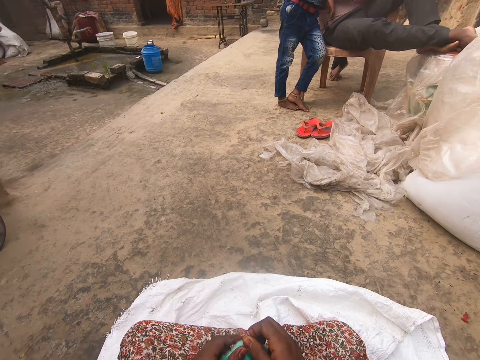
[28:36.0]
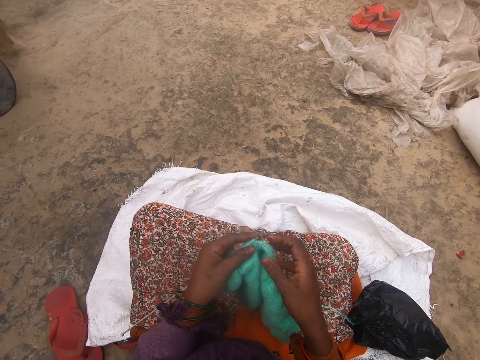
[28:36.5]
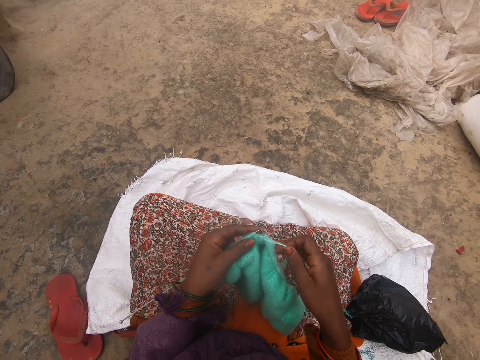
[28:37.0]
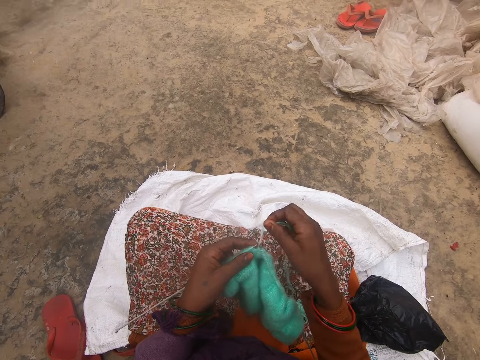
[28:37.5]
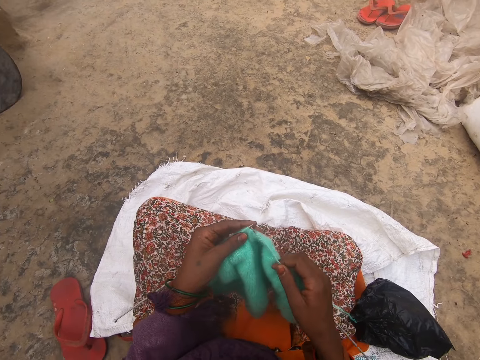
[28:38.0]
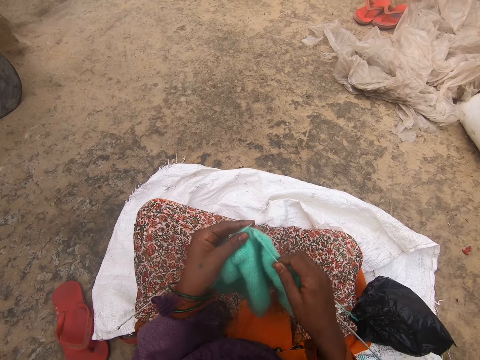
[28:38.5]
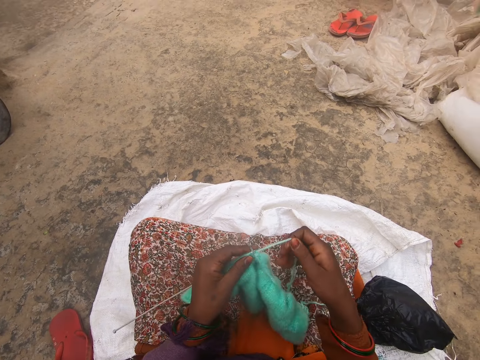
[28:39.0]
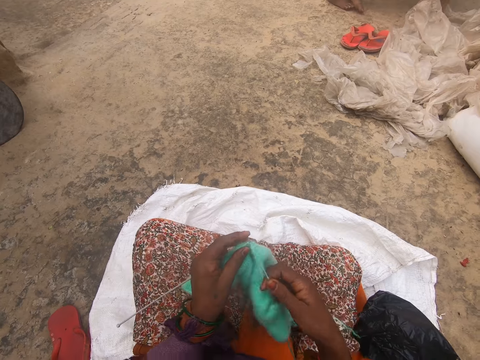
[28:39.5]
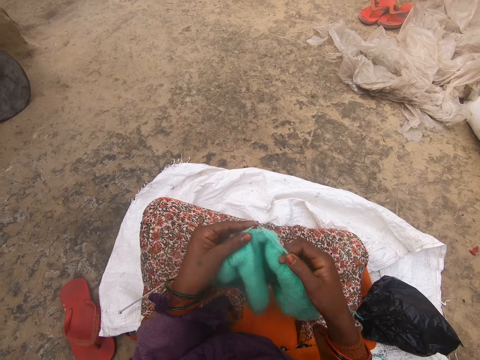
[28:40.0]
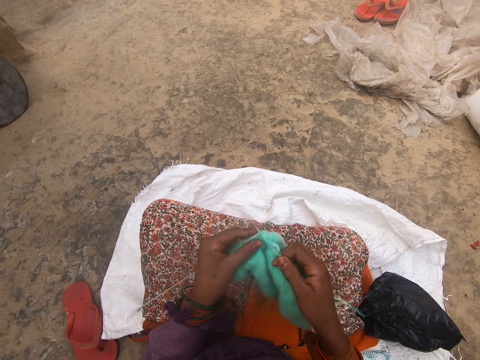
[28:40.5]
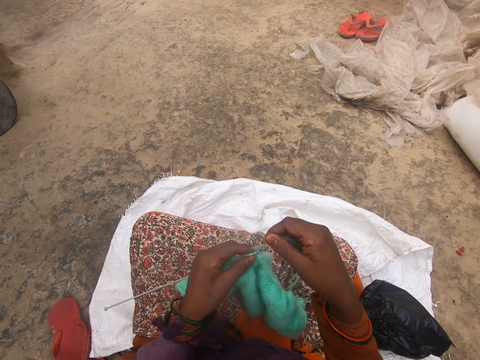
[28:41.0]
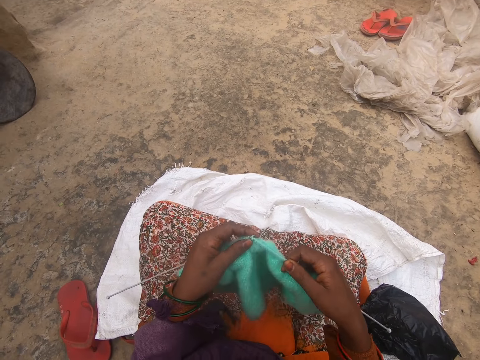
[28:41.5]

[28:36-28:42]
The camera wearer sews the fabric.

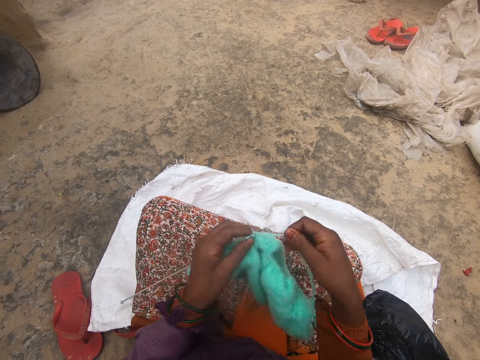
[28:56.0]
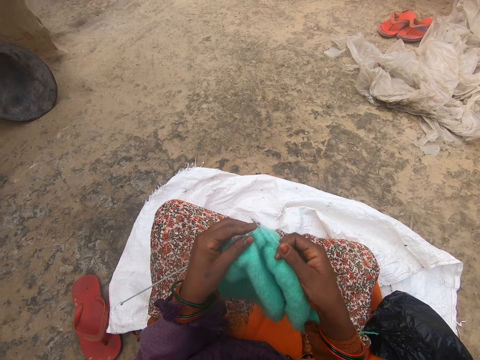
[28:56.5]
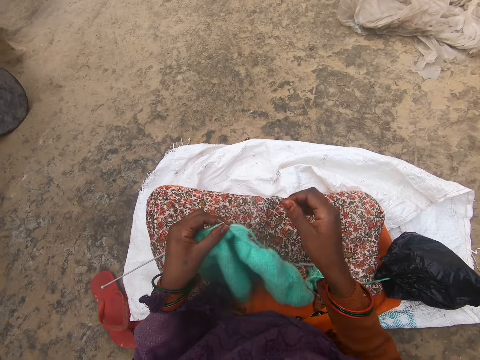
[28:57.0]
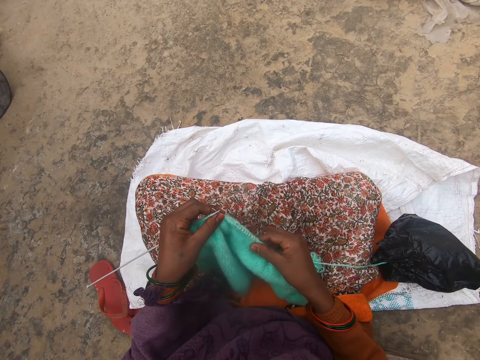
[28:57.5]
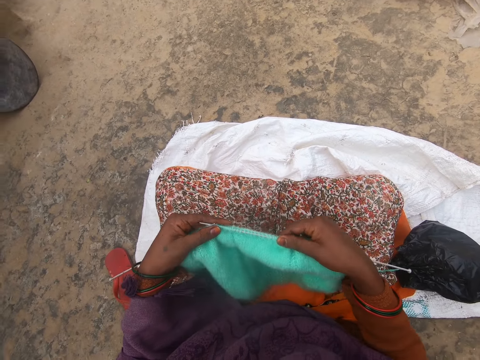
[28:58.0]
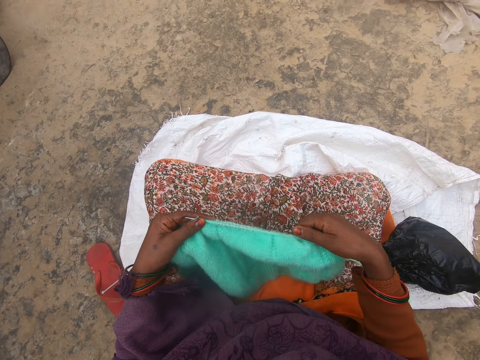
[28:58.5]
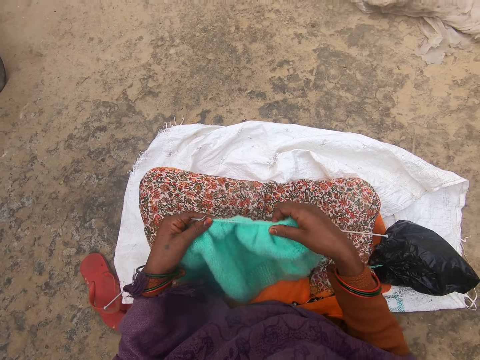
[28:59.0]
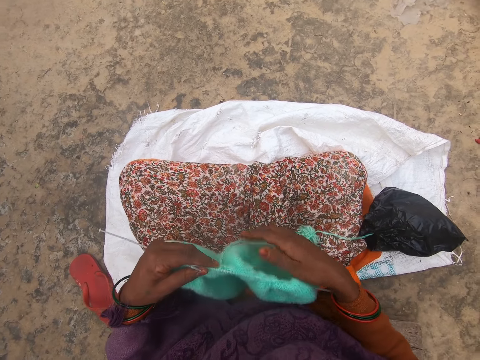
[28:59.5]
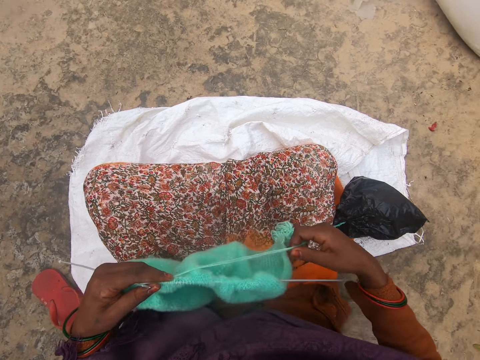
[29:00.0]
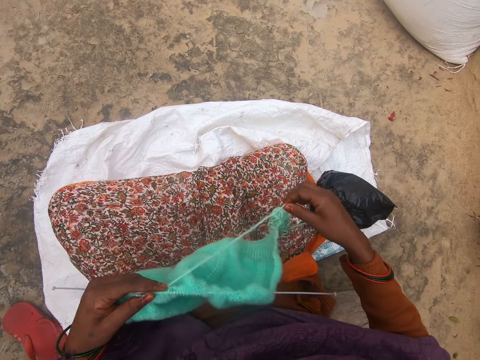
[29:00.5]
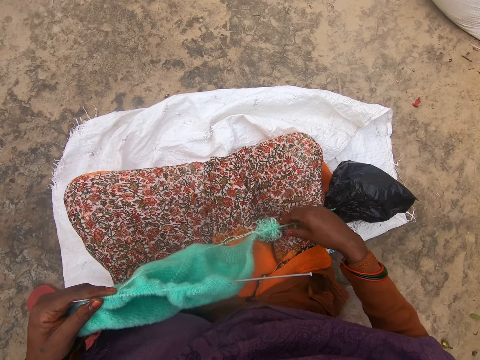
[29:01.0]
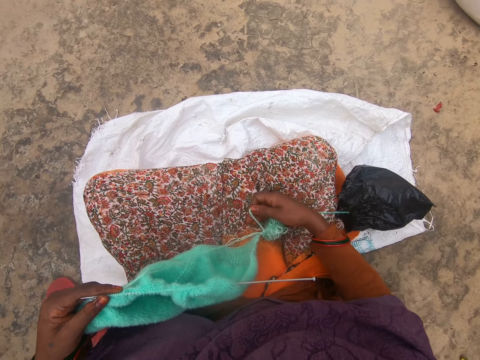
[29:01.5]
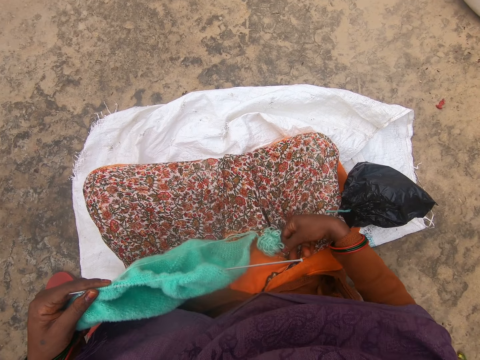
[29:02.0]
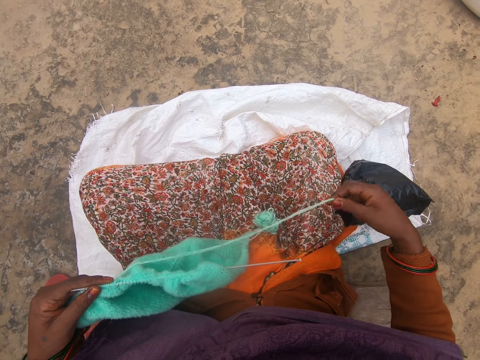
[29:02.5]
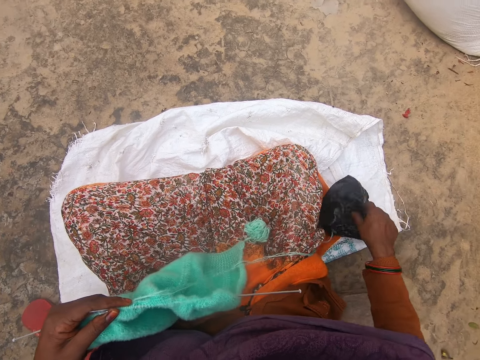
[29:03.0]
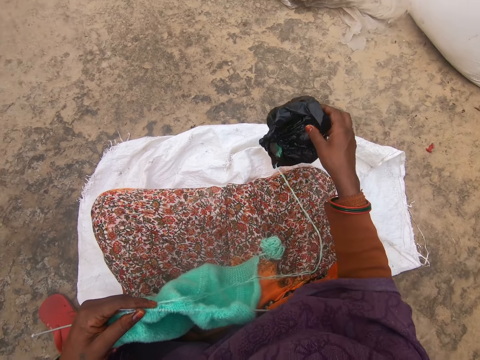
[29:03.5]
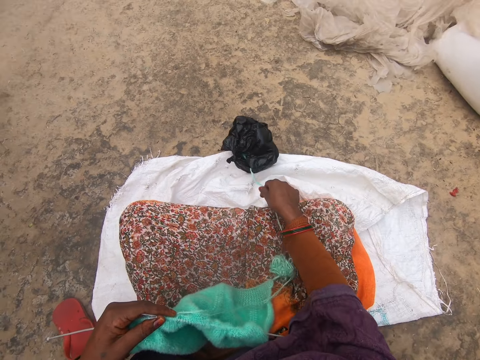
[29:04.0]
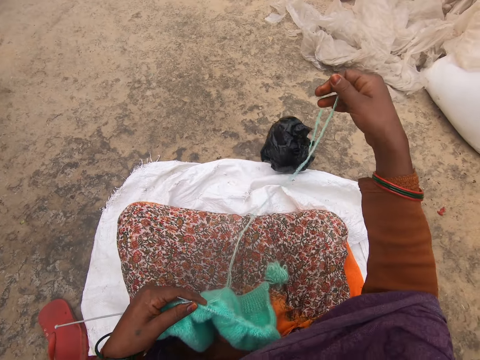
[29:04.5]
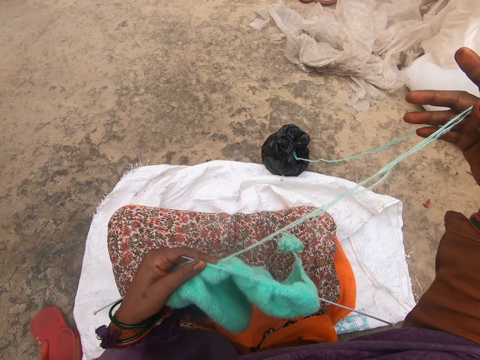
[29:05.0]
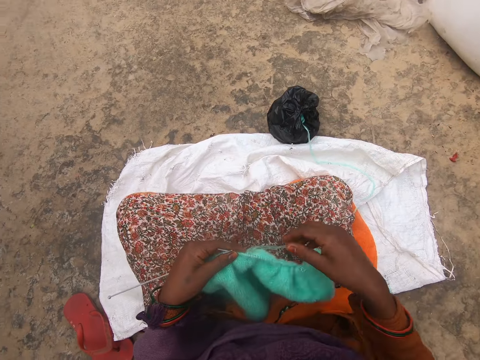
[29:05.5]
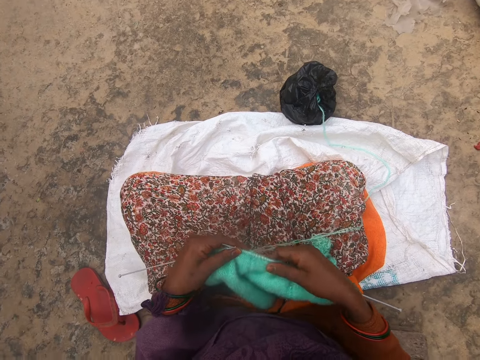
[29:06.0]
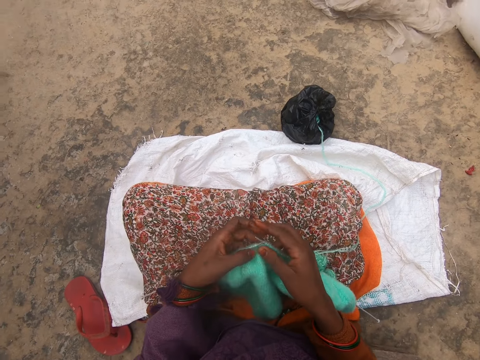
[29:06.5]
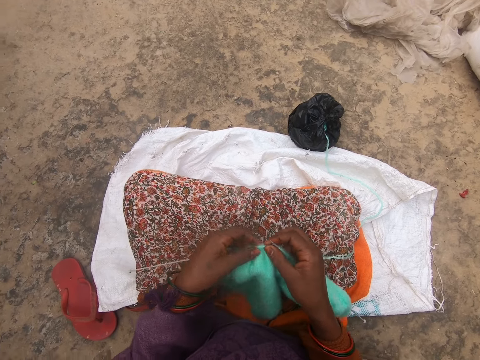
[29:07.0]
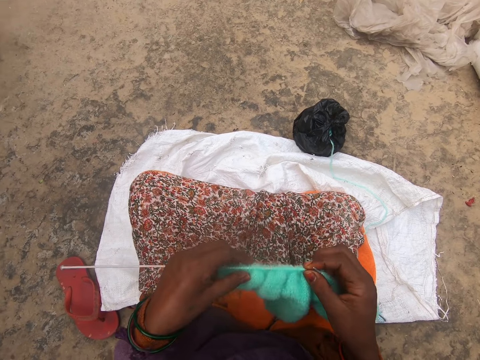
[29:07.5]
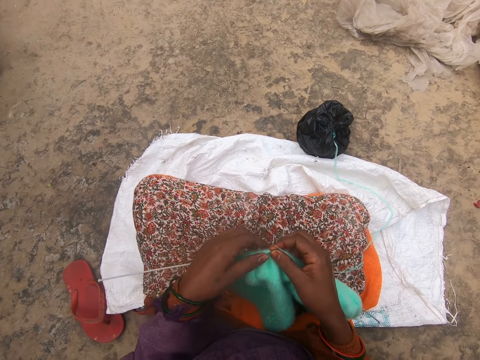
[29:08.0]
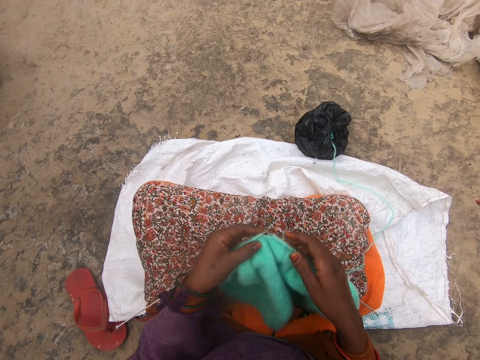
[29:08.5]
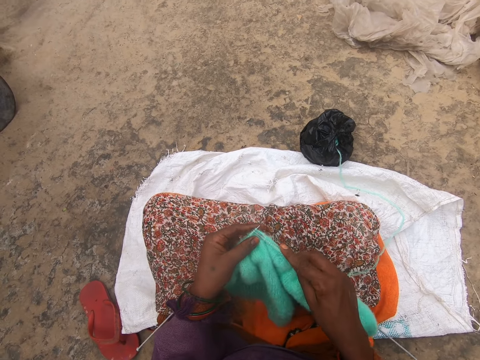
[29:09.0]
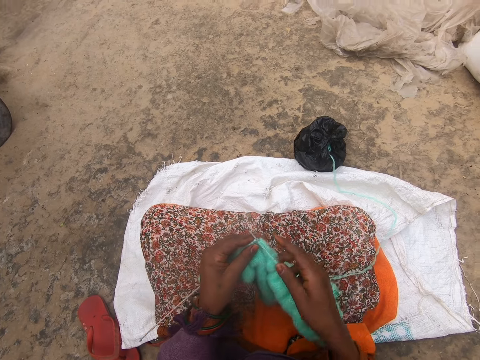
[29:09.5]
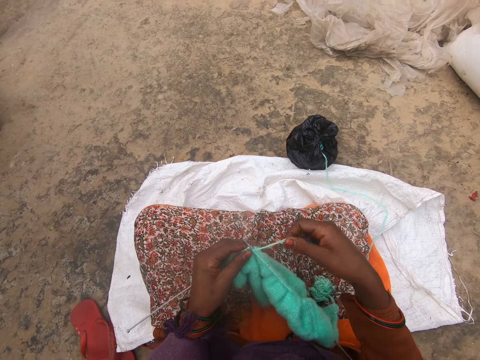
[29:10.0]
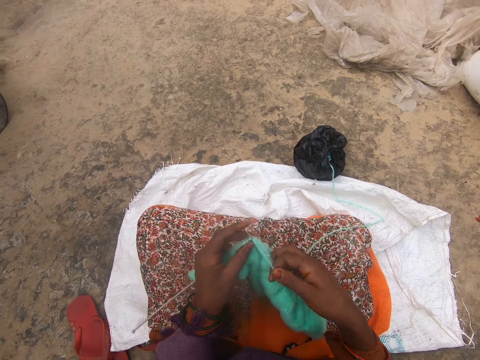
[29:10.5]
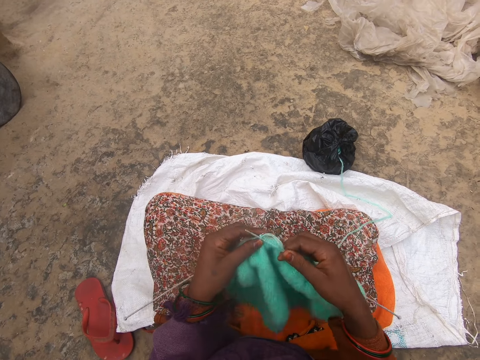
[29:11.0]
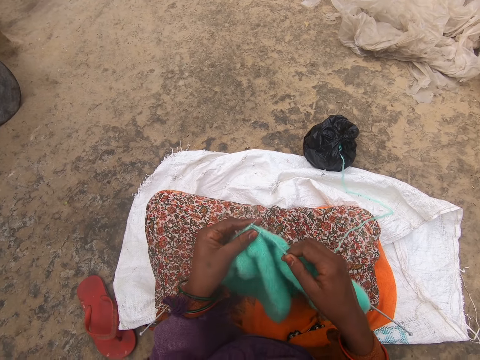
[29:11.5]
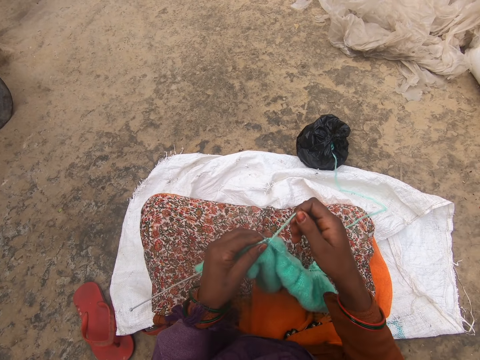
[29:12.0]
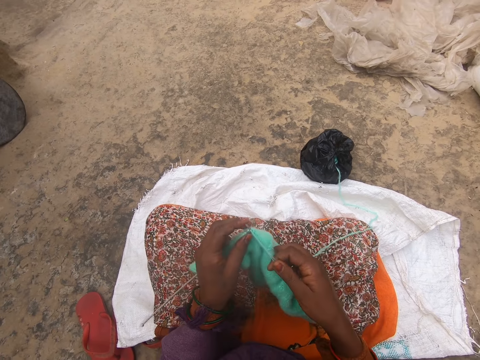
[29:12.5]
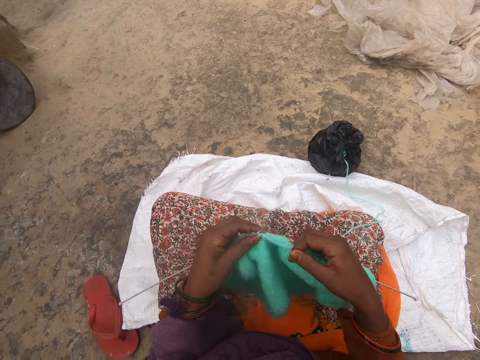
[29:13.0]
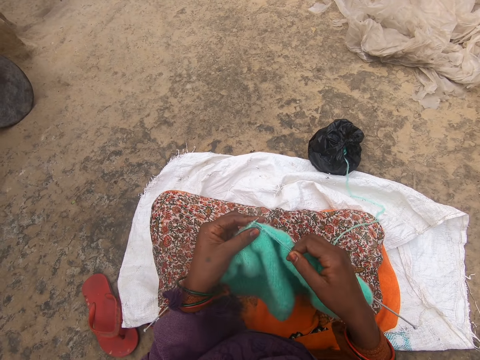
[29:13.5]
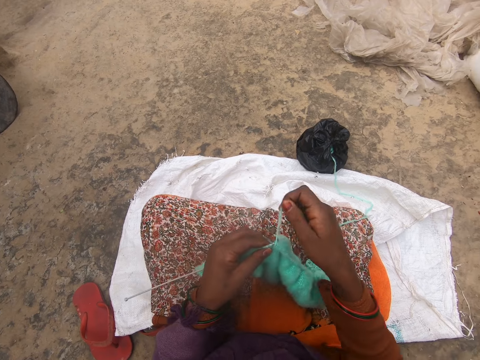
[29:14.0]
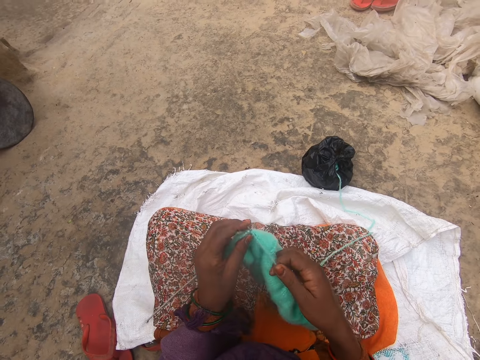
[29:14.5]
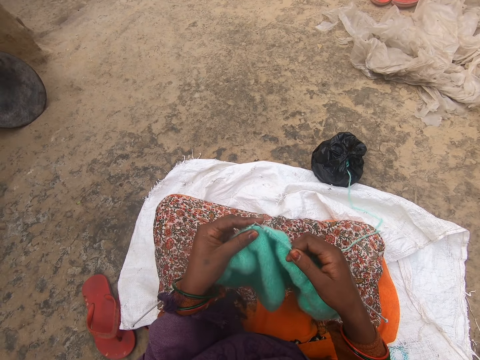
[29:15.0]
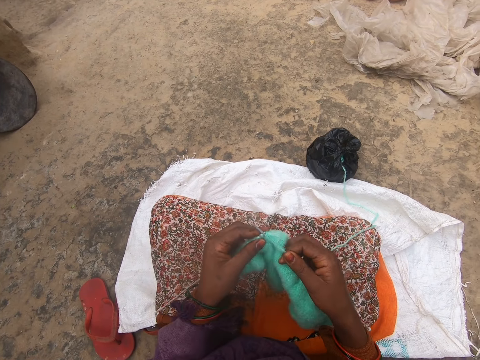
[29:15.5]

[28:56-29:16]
The camera wearer adjusts the fabric. They align the thread. They pick up a polythene bag and throw the polythene bag away. They adjust the yarn. They align the fabric. They sew the fabric. They knit.
